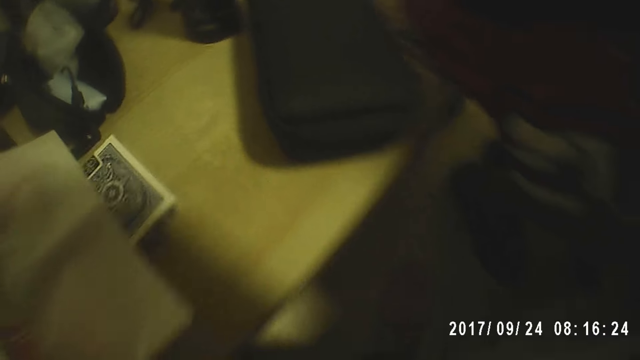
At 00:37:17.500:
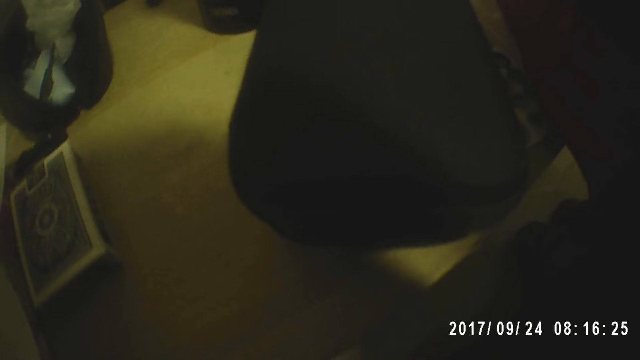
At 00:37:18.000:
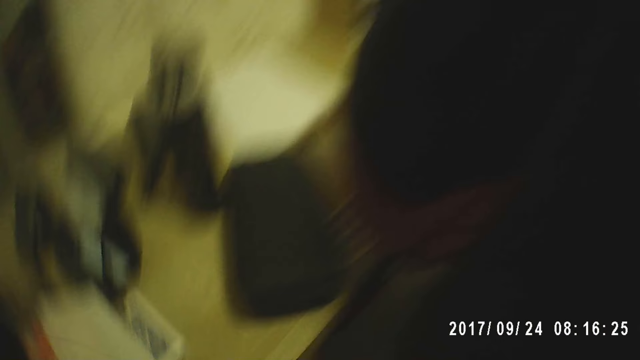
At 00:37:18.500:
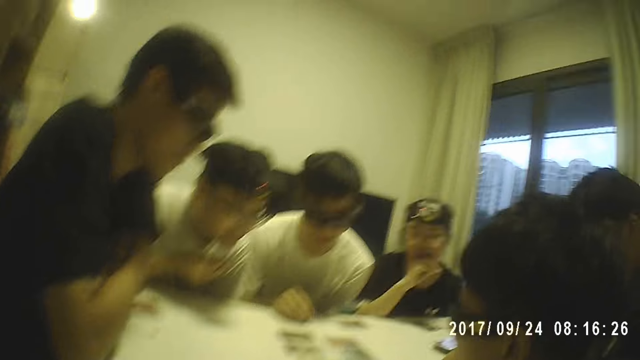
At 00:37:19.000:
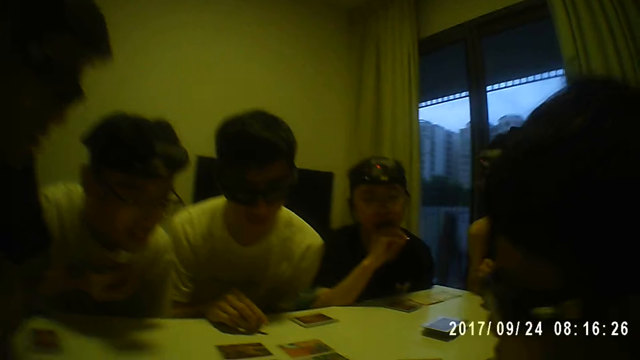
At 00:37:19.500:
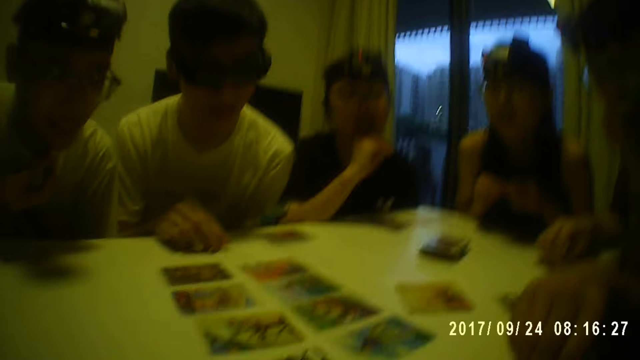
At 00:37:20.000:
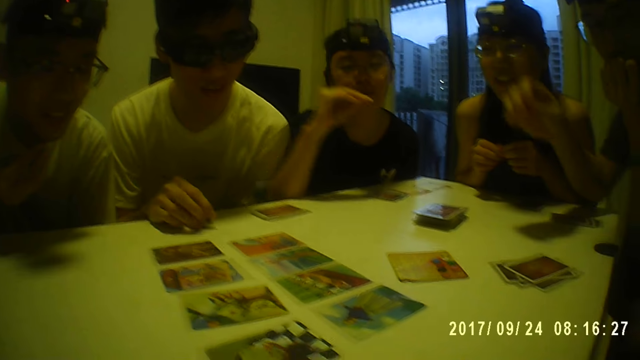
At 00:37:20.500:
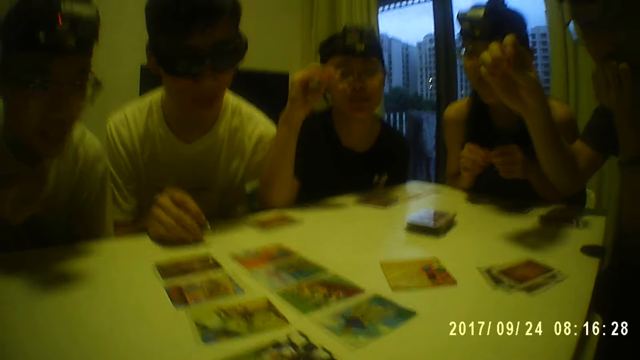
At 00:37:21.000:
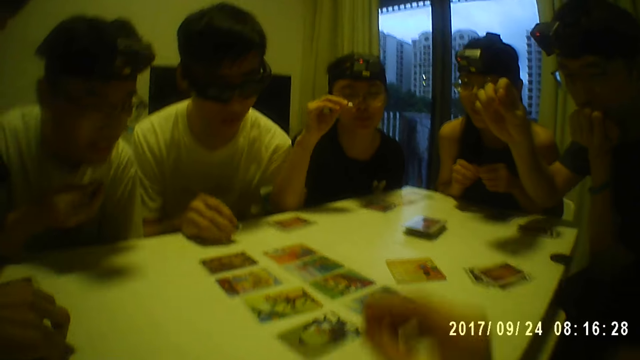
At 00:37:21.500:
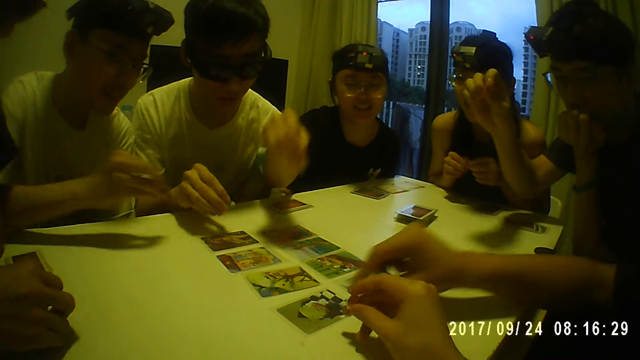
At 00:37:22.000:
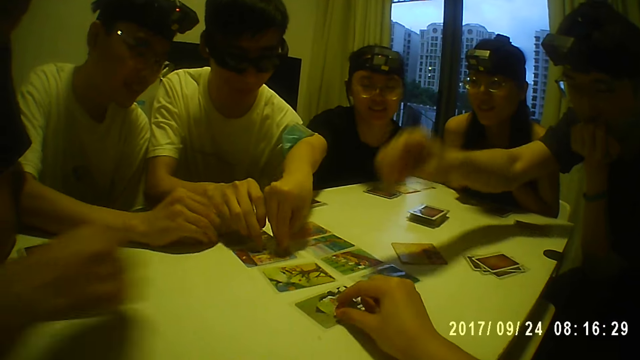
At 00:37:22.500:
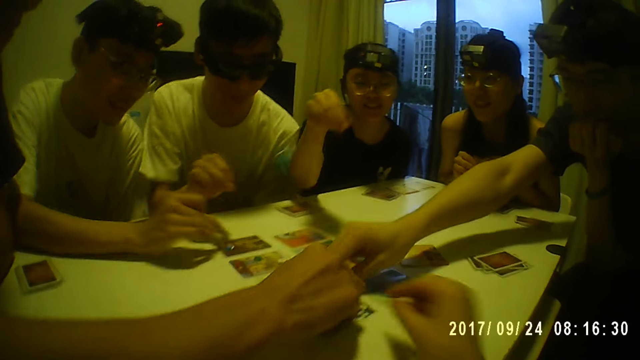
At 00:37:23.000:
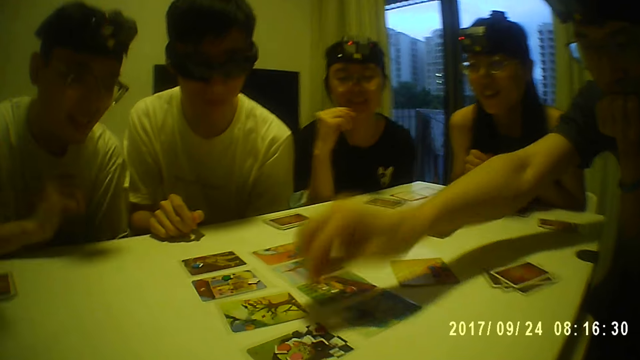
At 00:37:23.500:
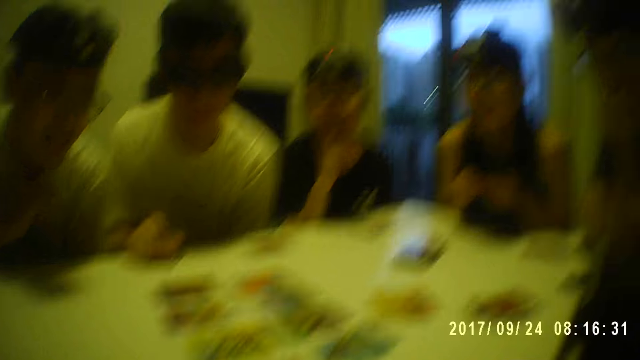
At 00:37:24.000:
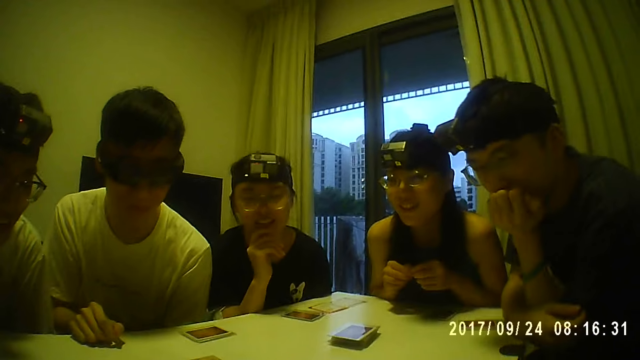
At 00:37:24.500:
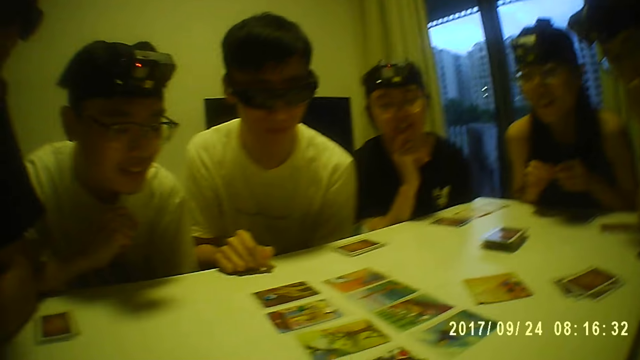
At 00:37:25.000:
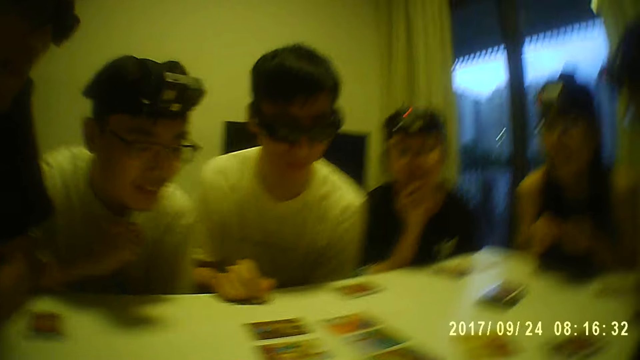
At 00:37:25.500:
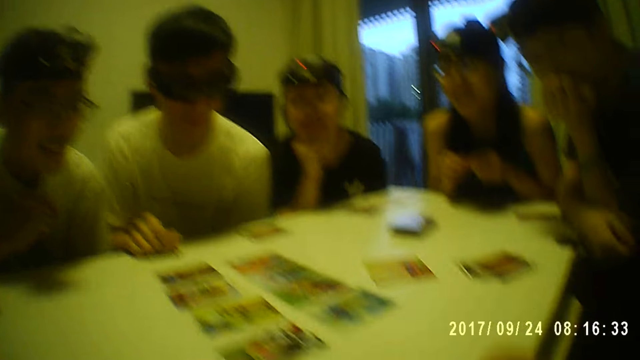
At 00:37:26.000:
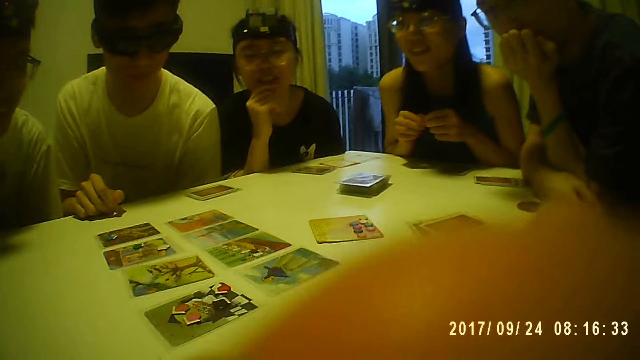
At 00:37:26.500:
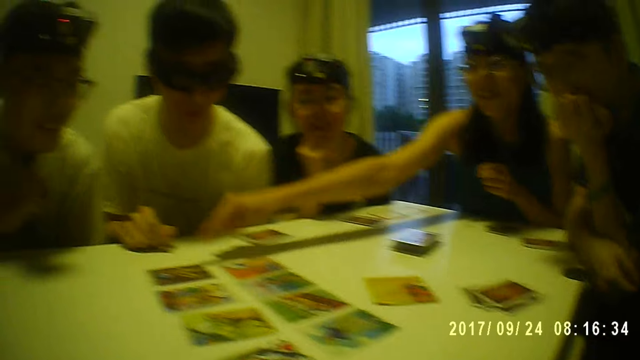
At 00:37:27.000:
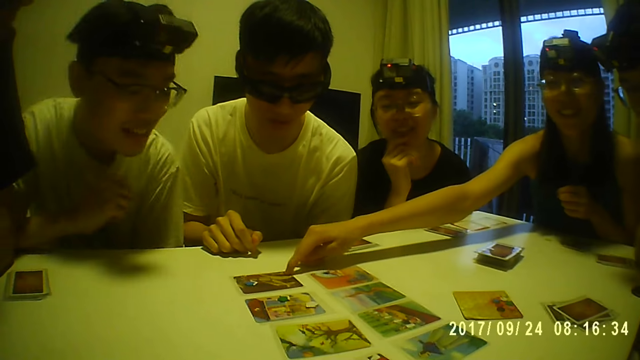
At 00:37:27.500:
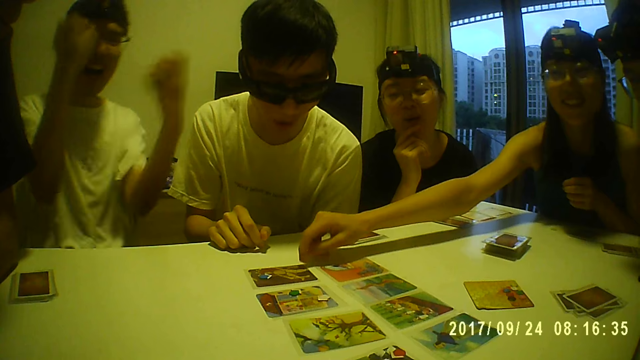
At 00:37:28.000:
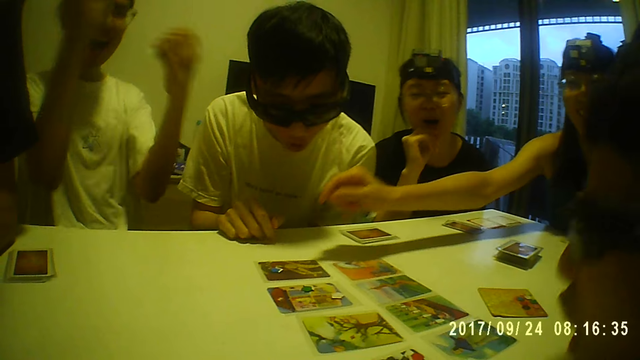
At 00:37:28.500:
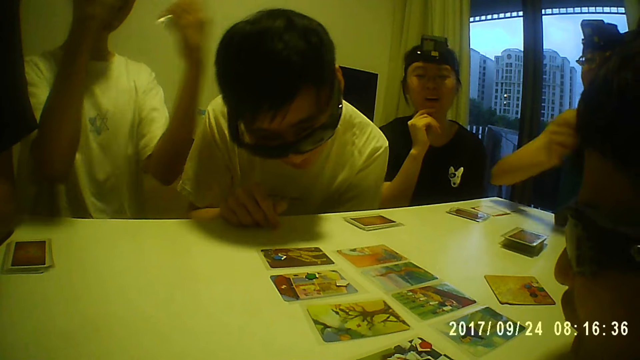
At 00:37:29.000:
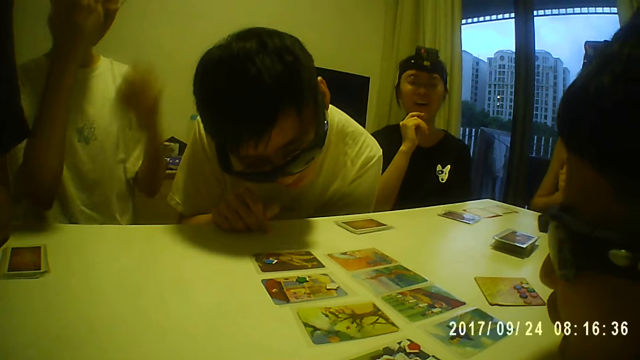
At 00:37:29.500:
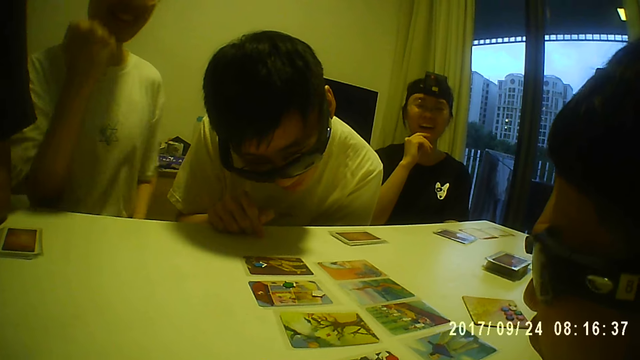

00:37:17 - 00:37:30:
The camera wearer looks around. She places her right hand on the table. She lifts up a plastic piece. A man places the token on the table with his right hand. A woman places the token on the table with her right hand. The camera wearer places the plastic piece on the card with her right hand. Another man places the token on the table with his right hand. A third man places the token on the table with his right hand. A fourth man places the token on the table with his right hand. The third man places his right hand on the table. The camera wearer moves her hand back. The fourth man places his right hand on the table. The woman touches her mouth with her right hand. The camera wearer touches her mouth with her left hand. She lifts her hand up. Another woman points her right hand to the card on the table. The second man interacts with the camera wearer and the group of people around the table.

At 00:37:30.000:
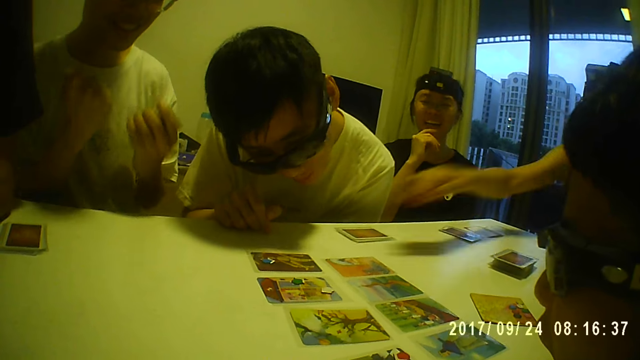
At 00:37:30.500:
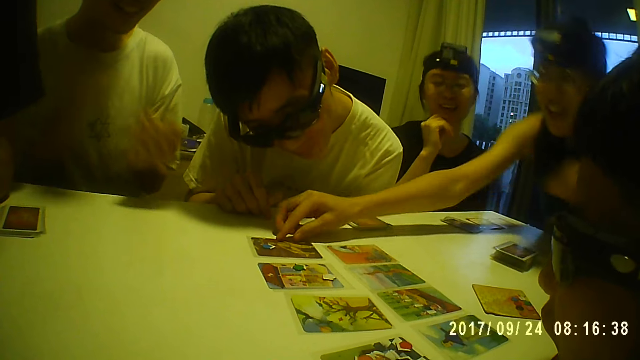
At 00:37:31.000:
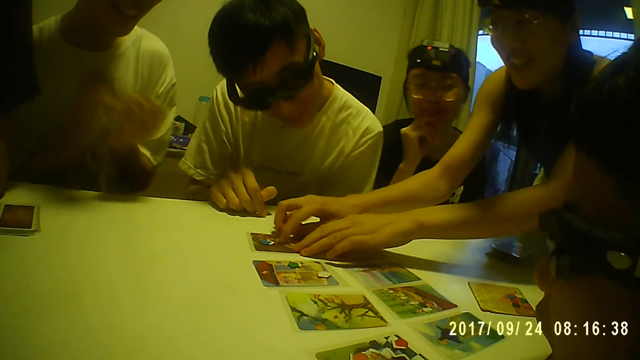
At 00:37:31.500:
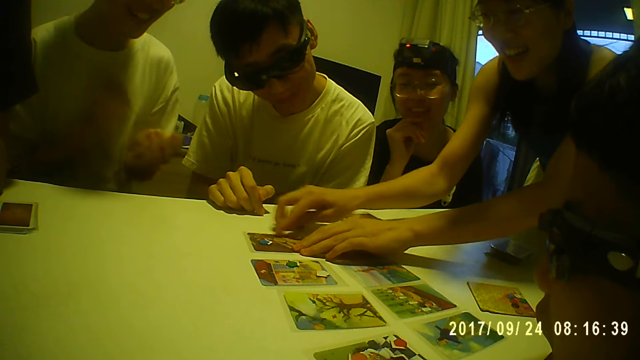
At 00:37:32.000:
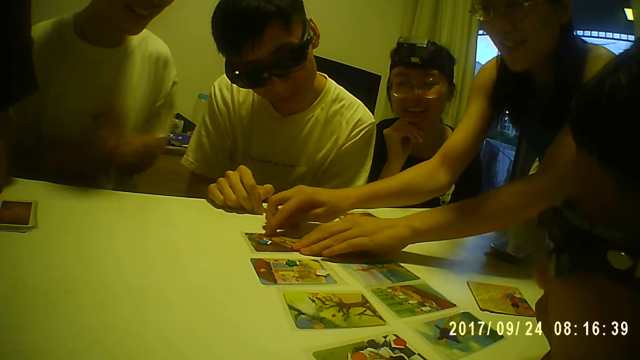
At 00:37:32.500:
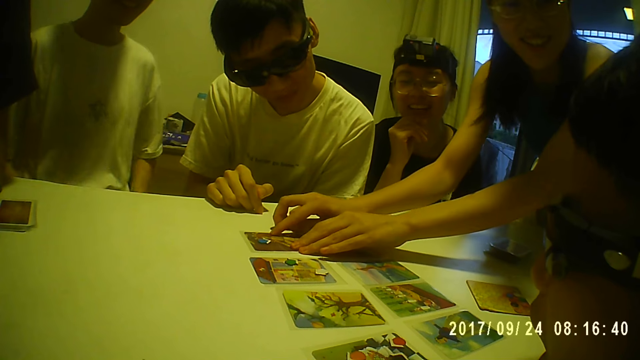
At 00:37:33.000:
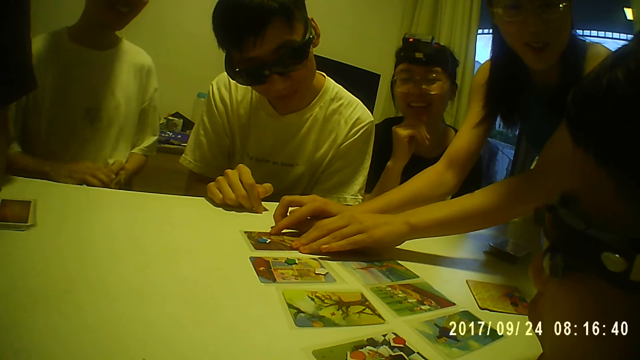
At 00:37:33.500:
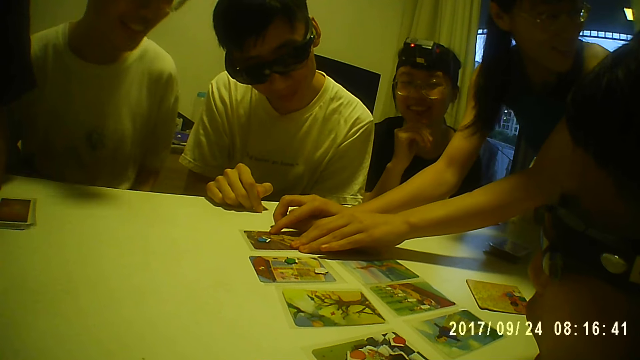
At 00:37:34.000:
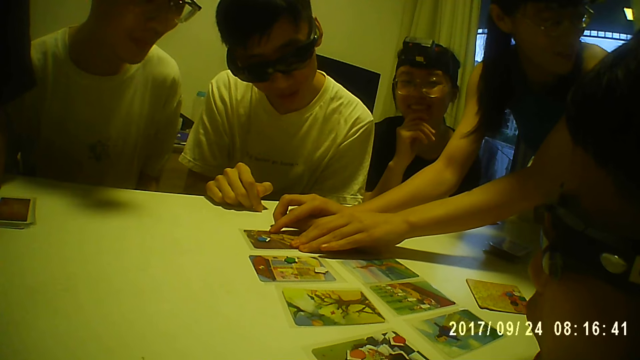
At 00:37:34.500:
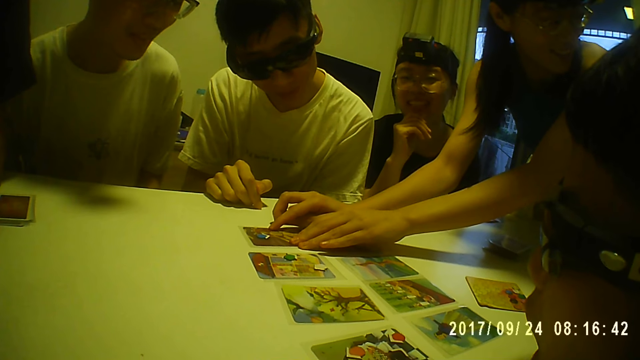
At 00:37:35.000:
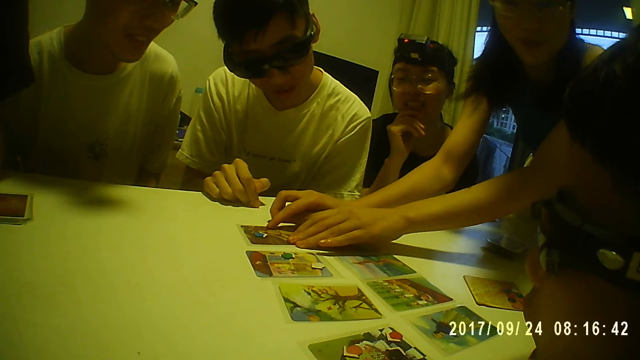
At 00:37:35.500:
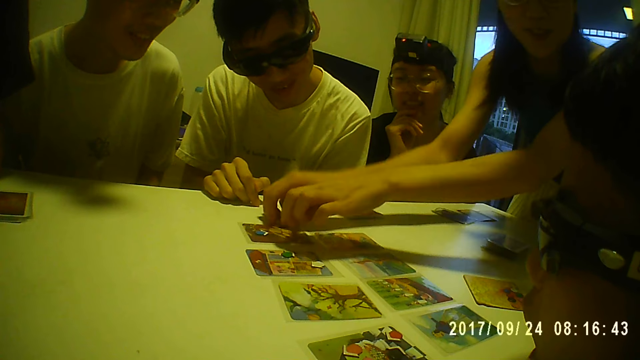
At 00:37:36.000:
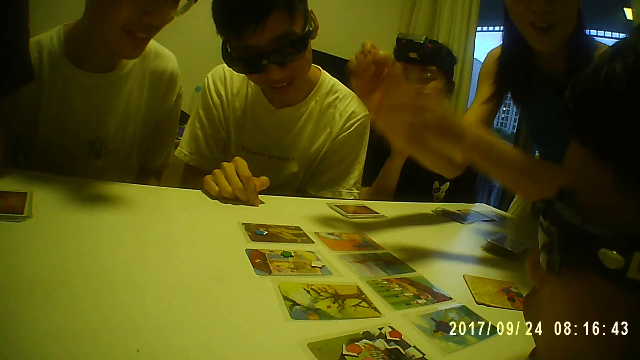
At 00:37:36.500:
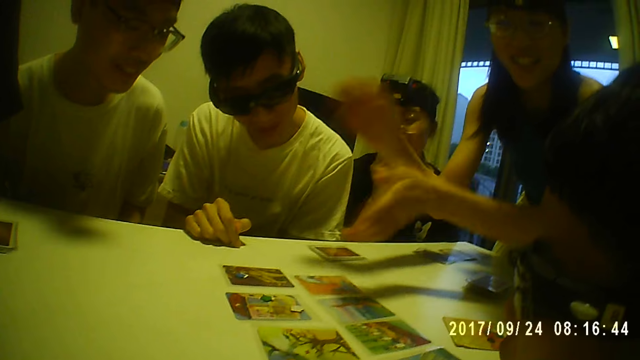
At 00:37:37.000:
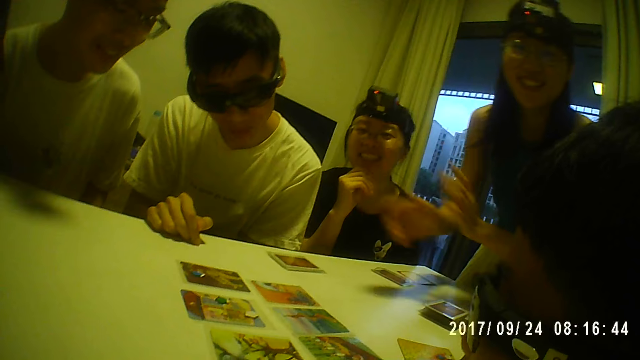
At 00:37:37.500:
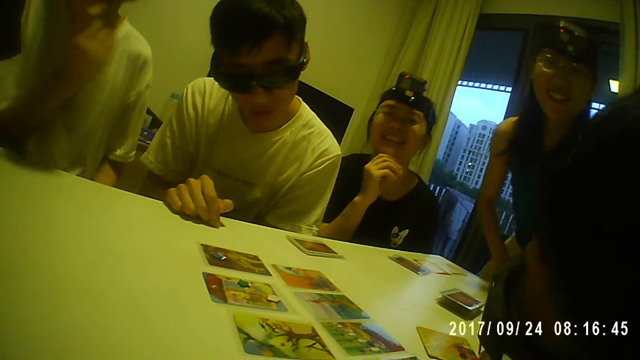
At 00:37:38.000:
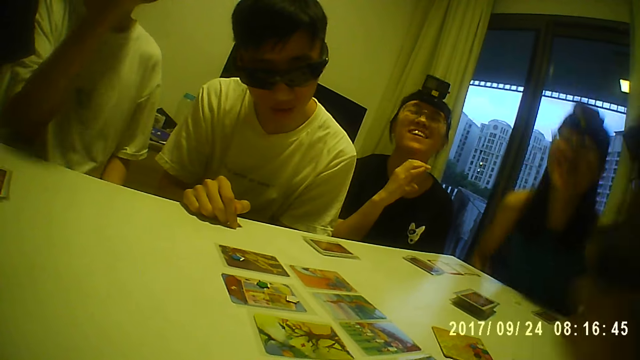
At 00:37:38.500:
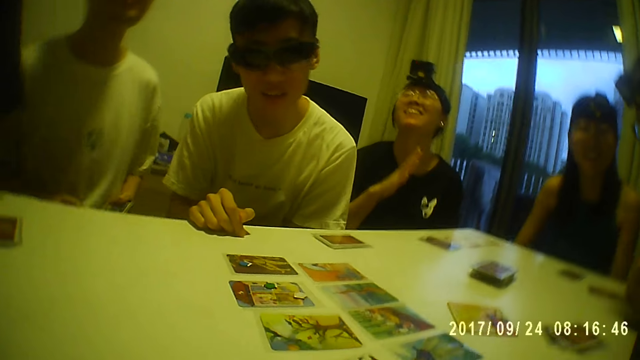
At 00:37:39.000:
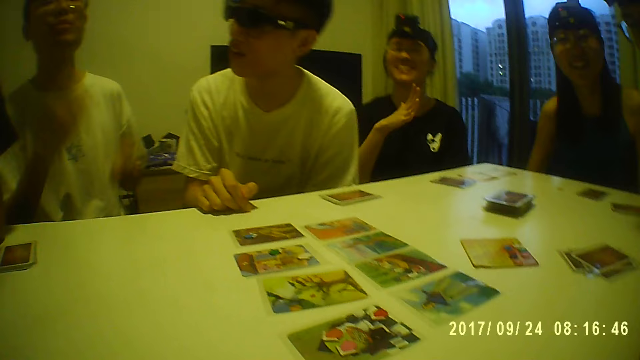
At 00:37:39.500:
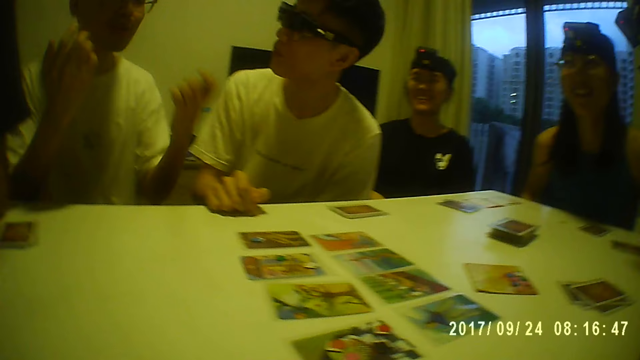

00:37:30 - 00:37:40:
A man hits his left hand with his right hand. A woman places her right hand on the card on the table, places her left hand on the card on the table, and moves her right hand on the card on the table. The man holds the cards in his left hand with his right hand. The woman makes hand gestures. The camera wearer interacts with the group of people around the table.
